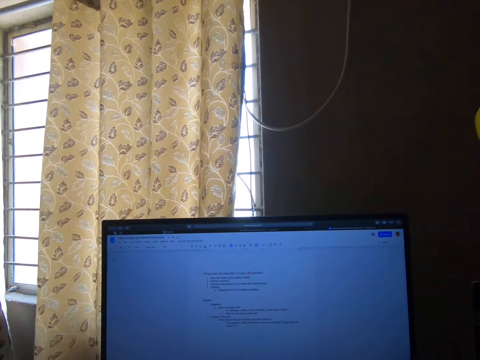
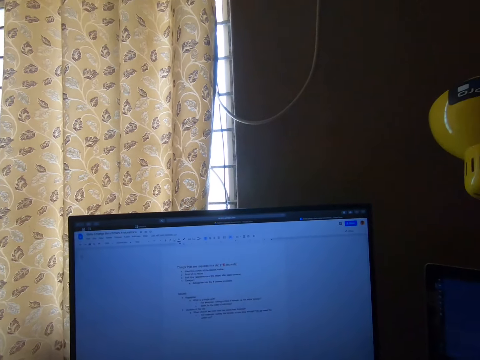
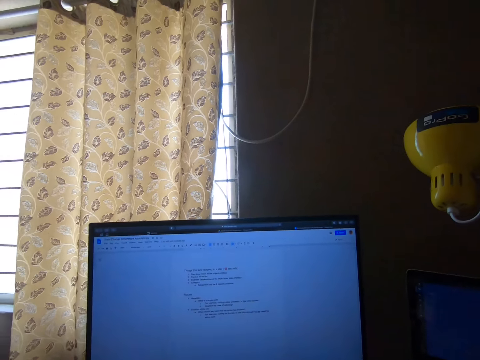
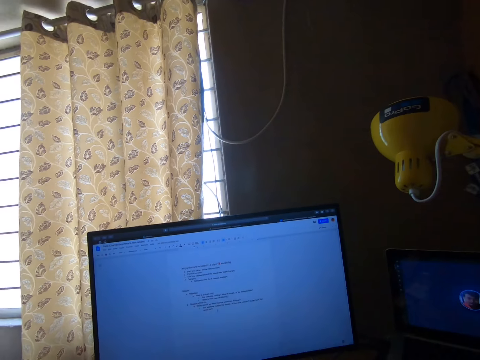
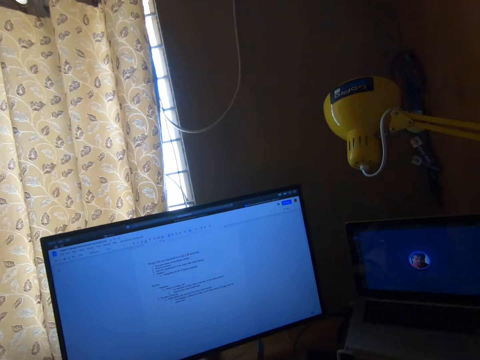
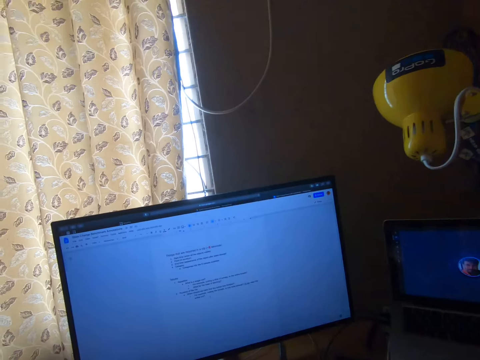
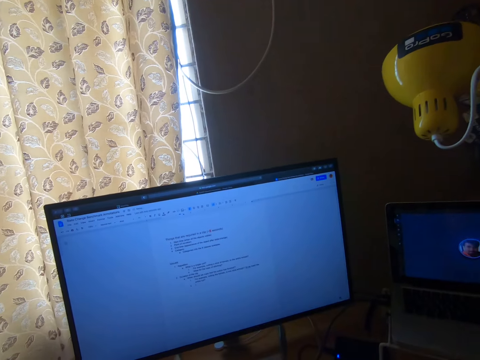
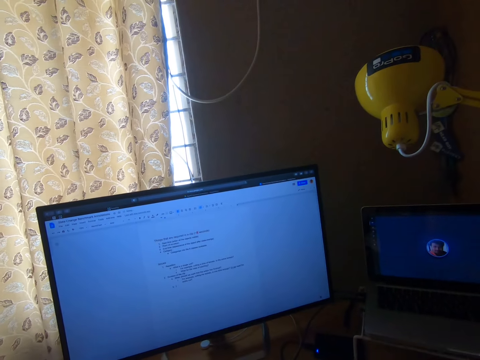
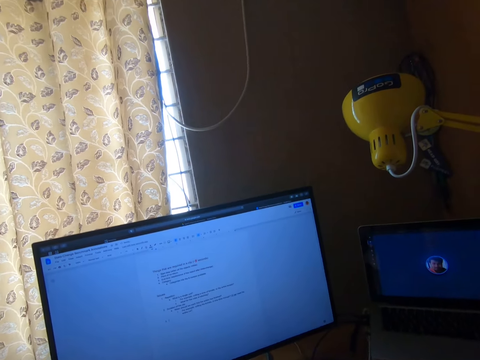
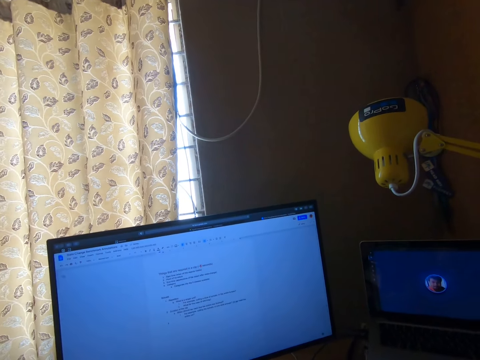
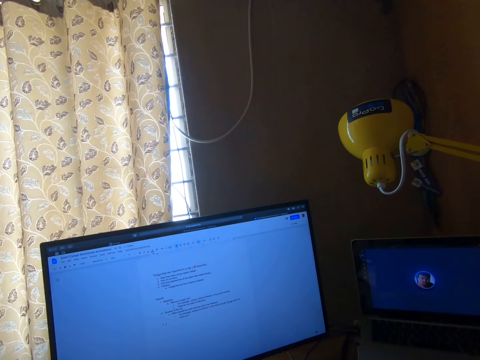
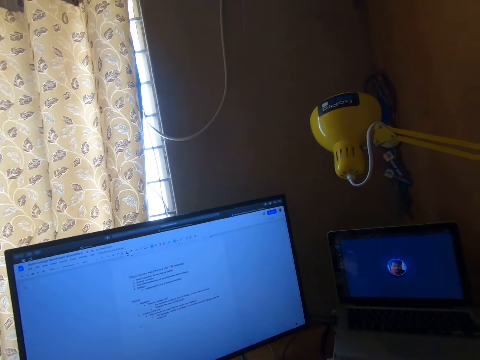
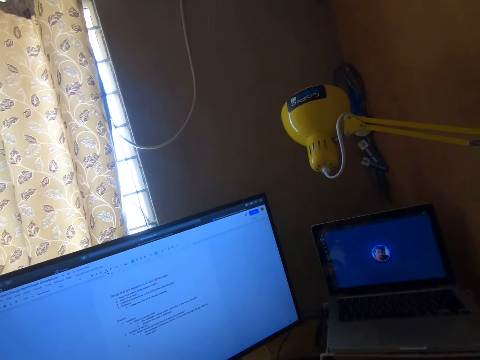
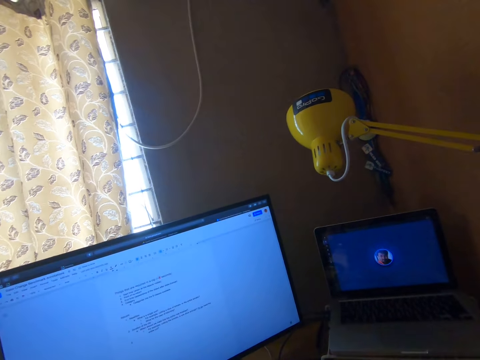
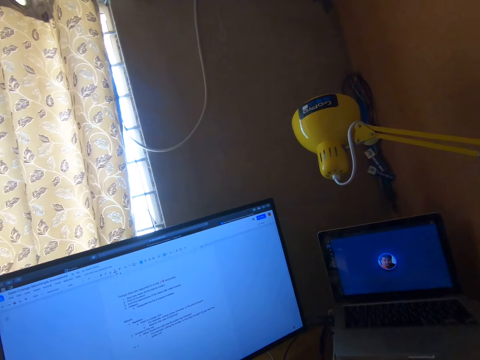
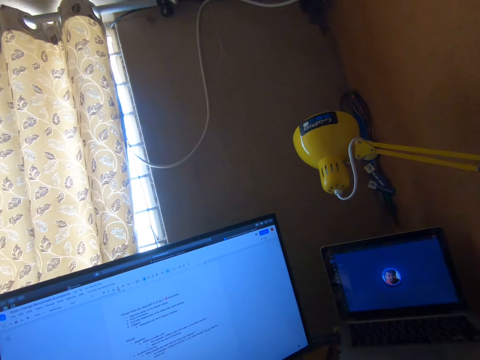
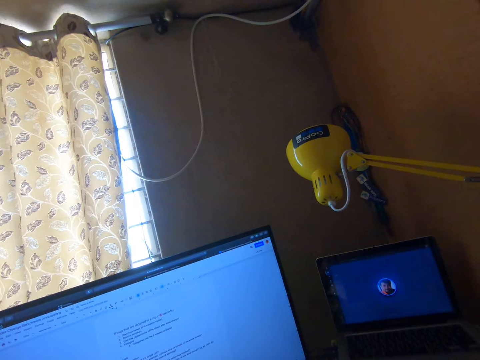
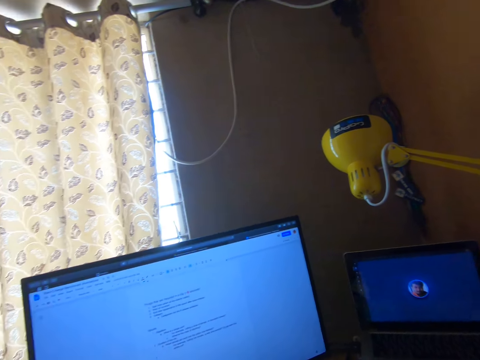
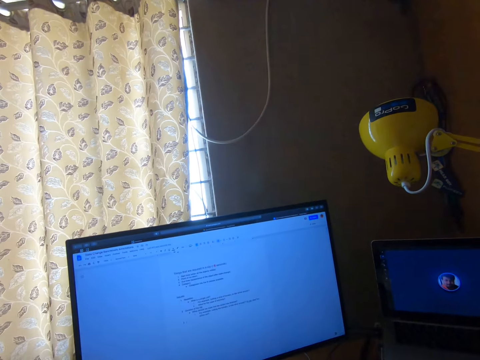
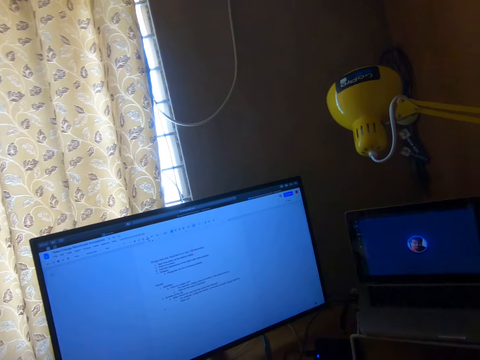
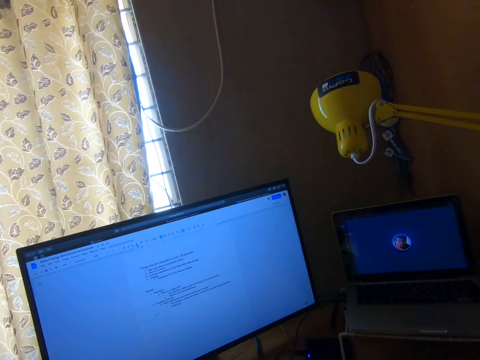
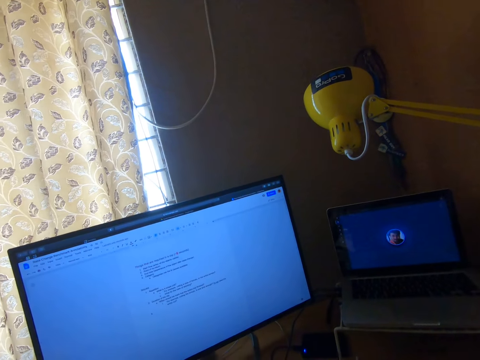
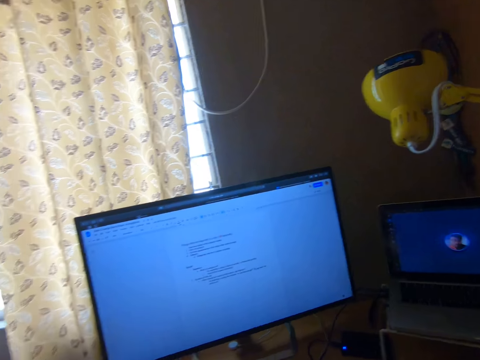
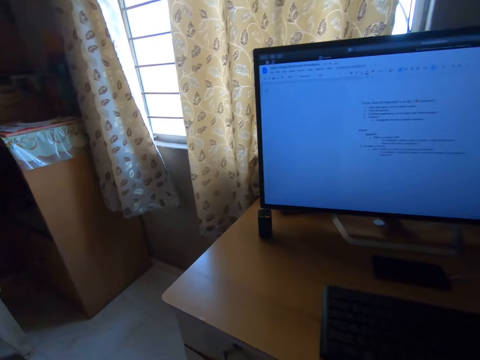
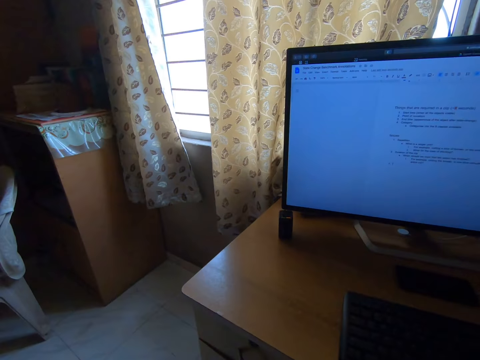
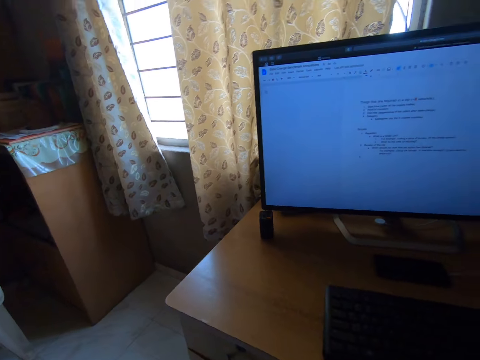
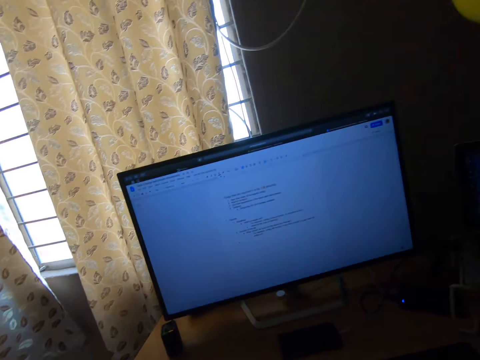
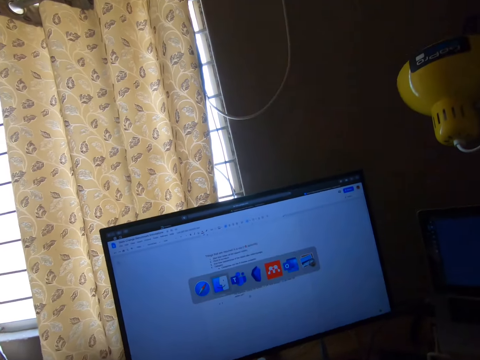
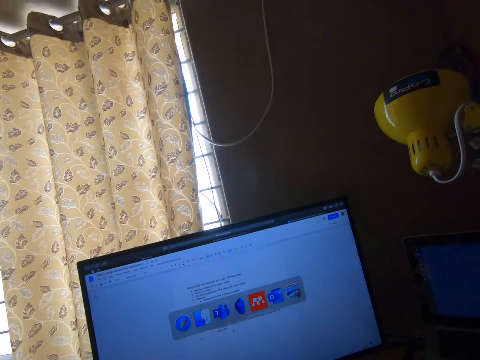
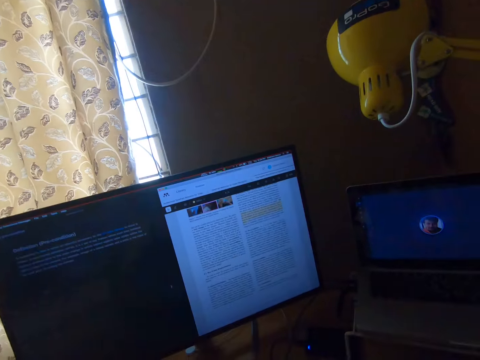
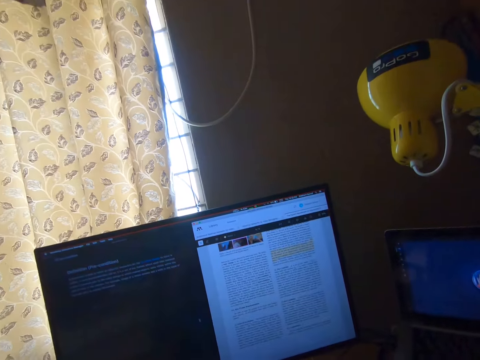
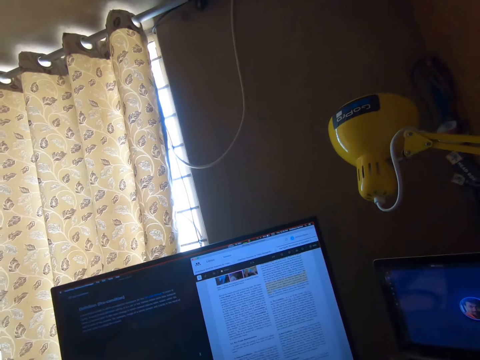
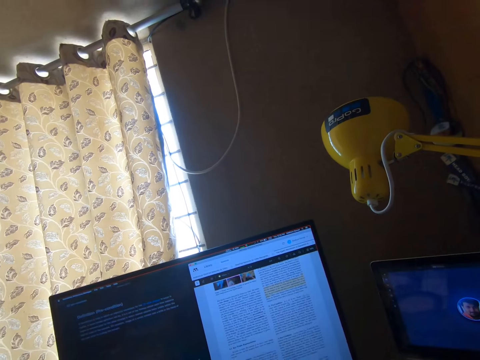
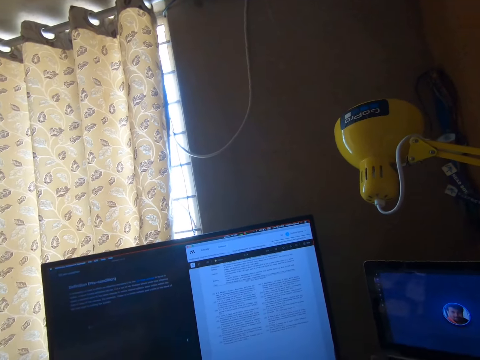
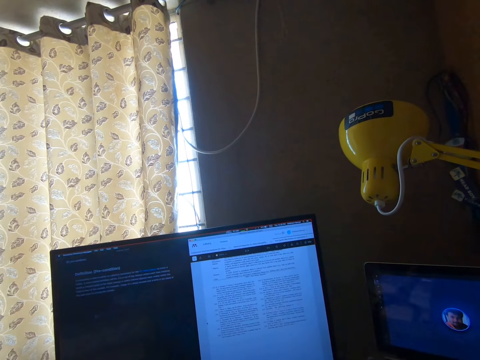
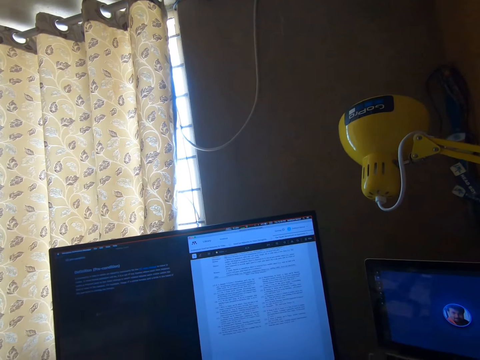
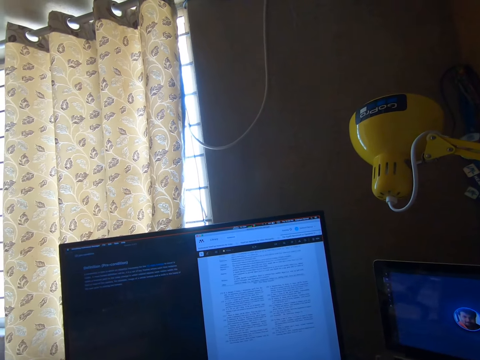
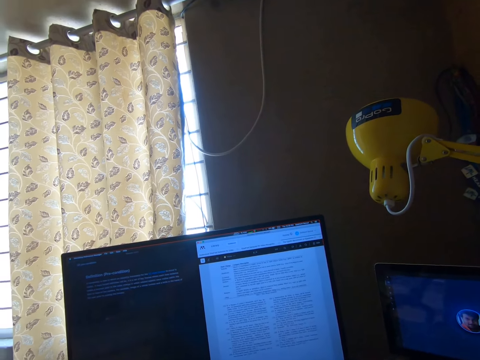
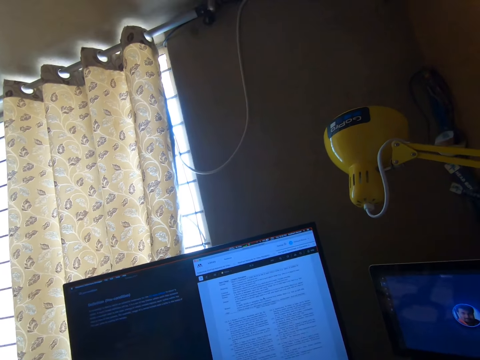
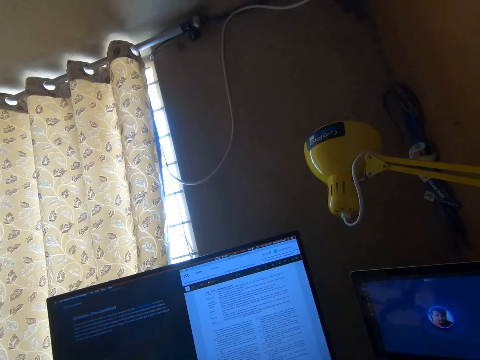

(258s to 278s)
The camera wearer places his left hand on a keyboard on a table in front of him. He operates the screen.

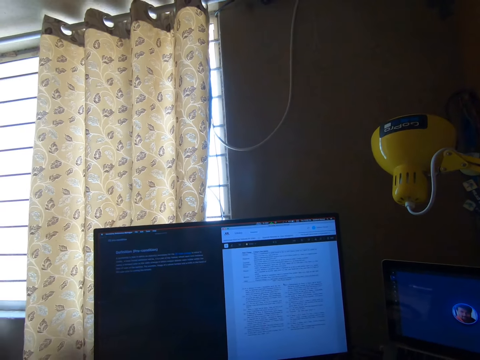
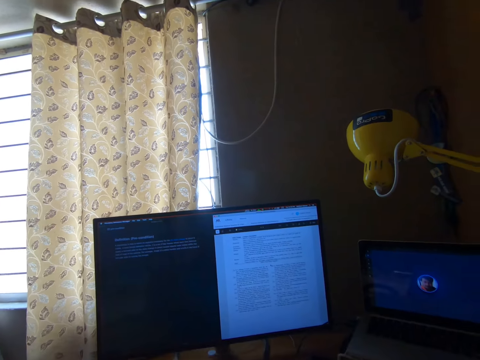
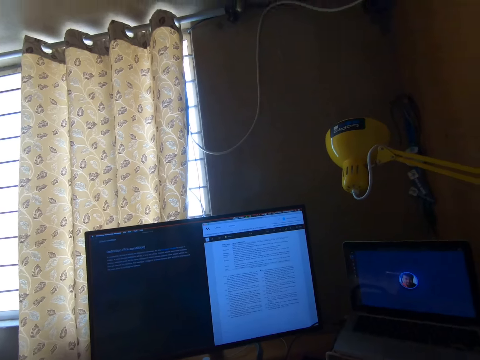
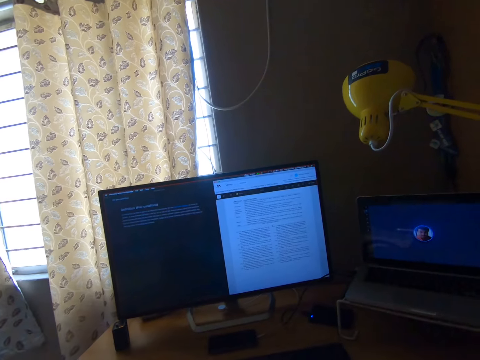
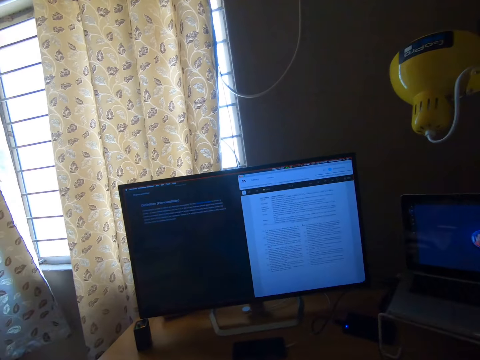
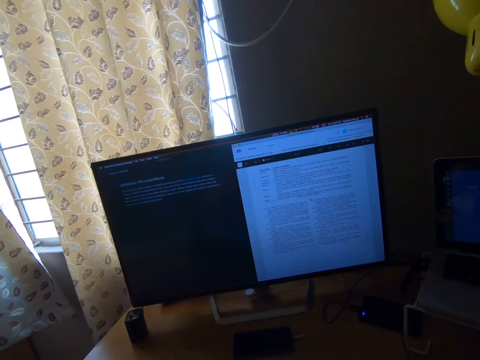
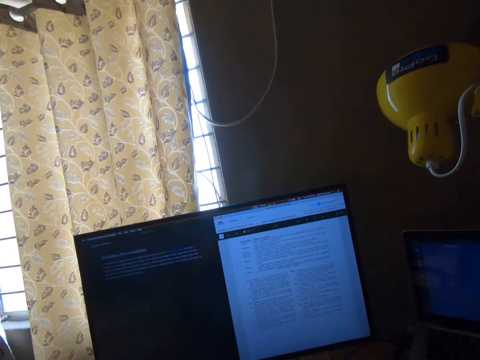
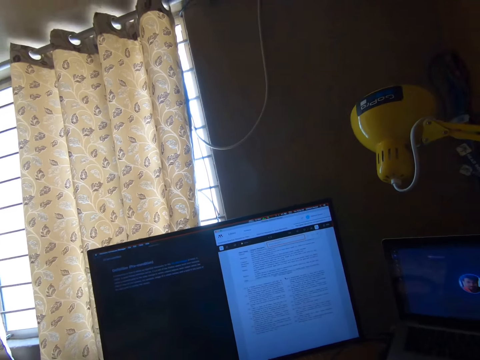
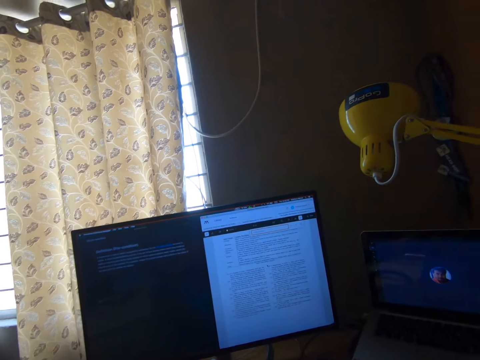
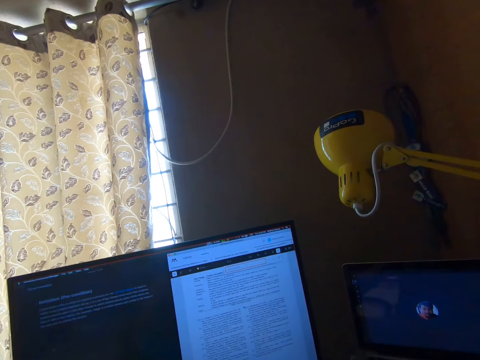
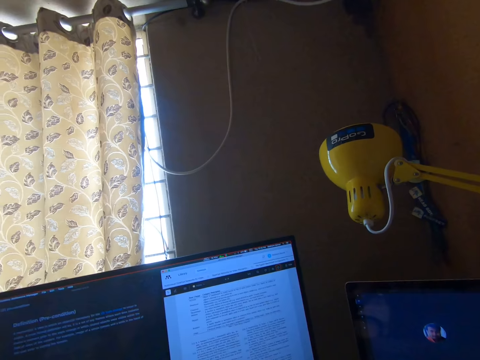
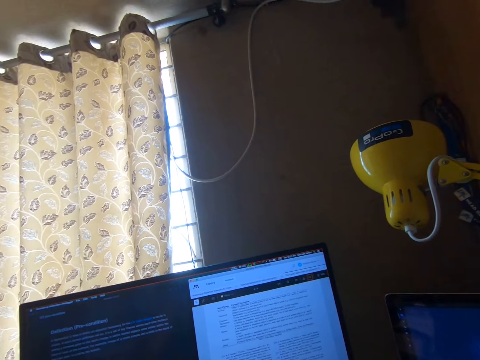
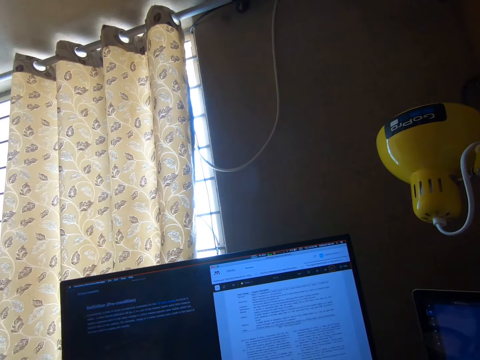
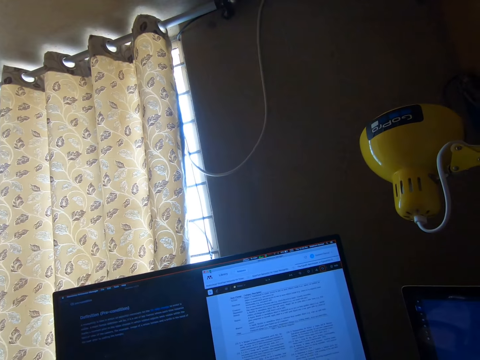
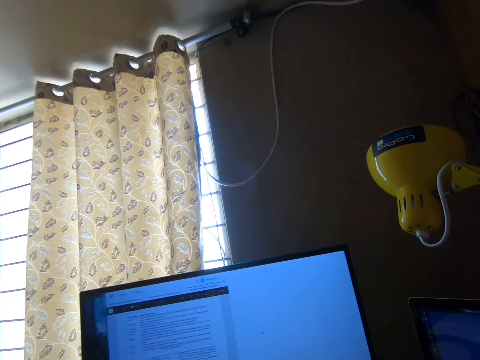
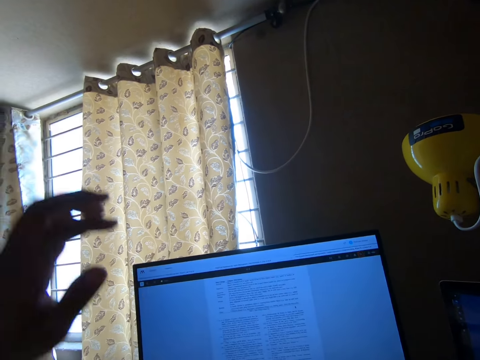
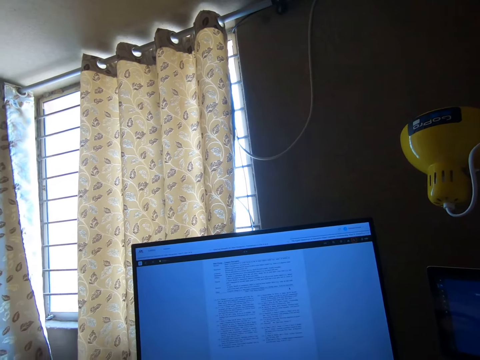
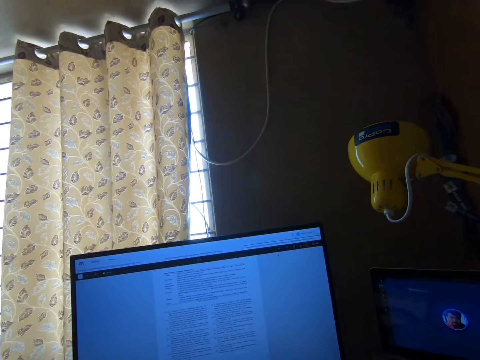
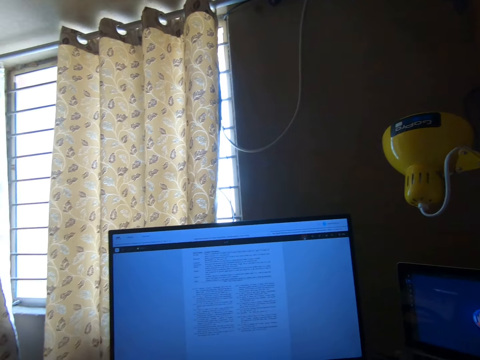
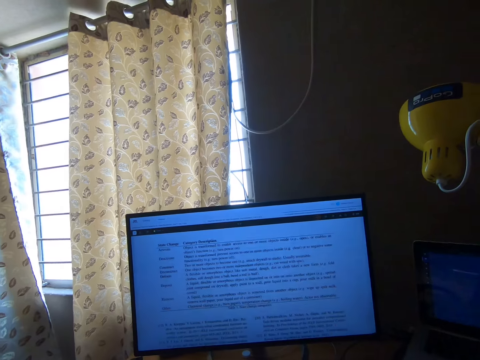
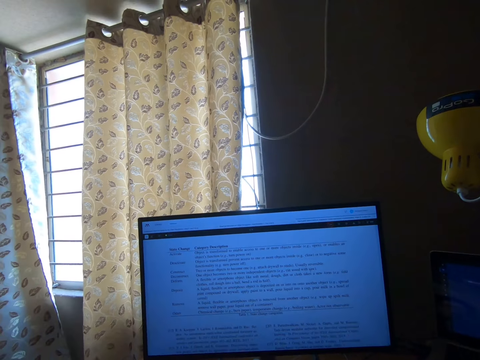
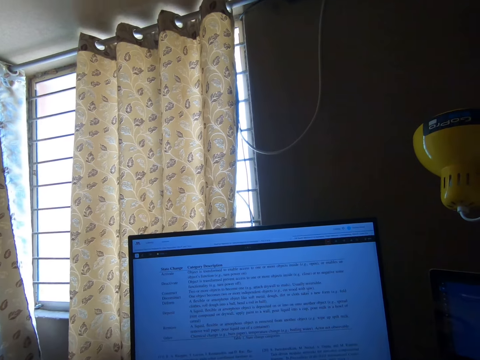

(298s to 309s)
The camera wearer drops his left hand. He raises his left hand. He uses a computer. He uses the computer.
